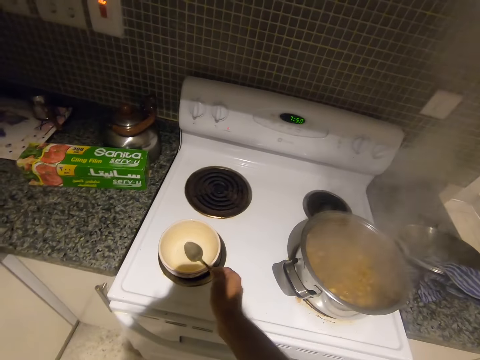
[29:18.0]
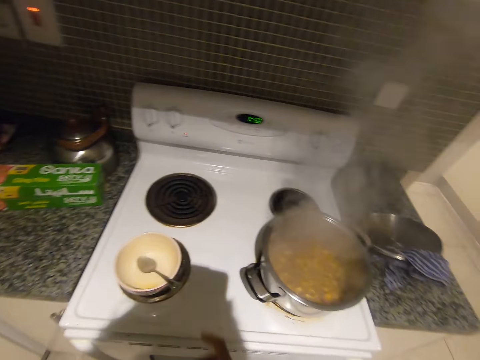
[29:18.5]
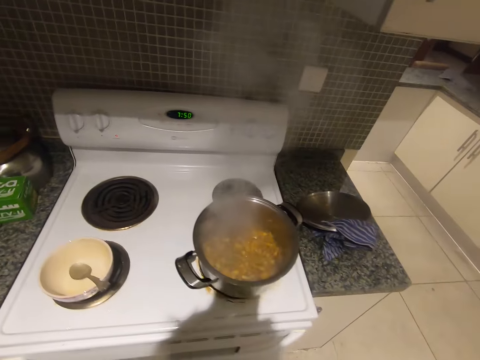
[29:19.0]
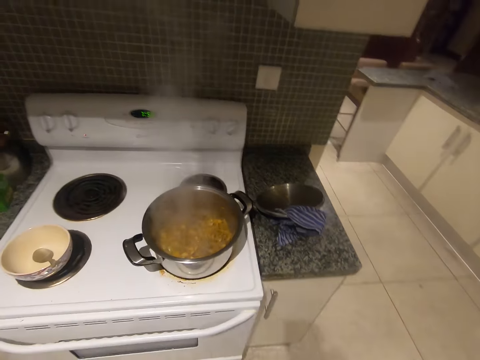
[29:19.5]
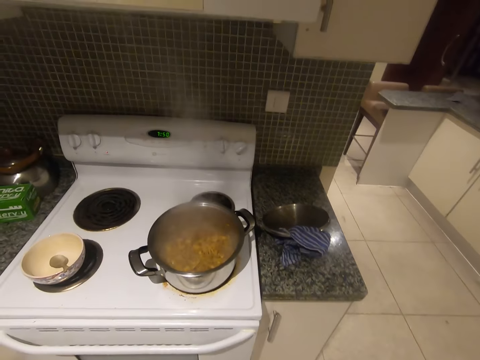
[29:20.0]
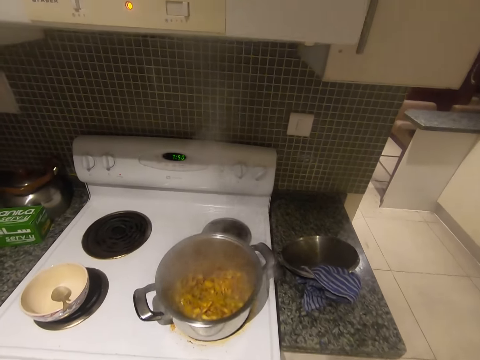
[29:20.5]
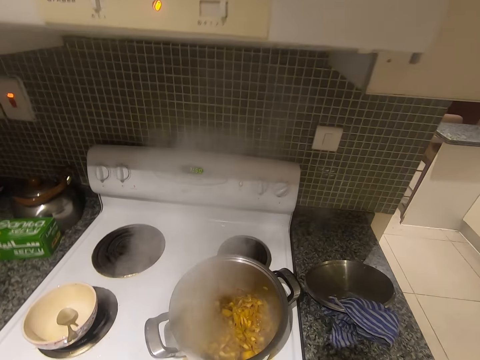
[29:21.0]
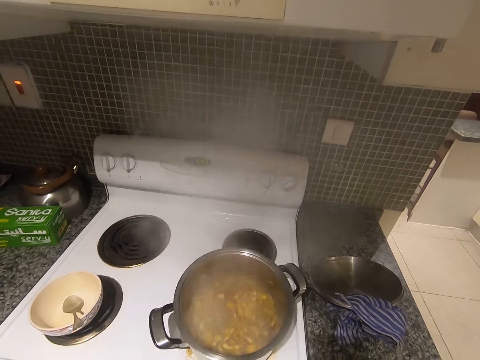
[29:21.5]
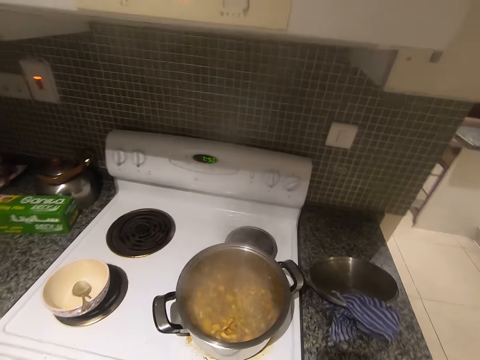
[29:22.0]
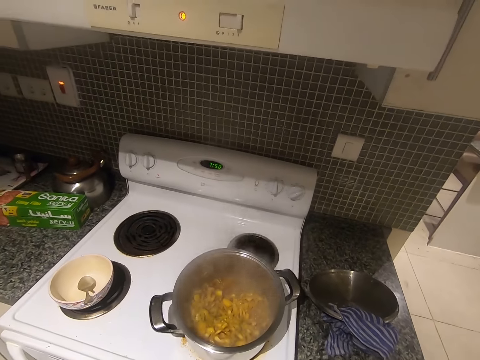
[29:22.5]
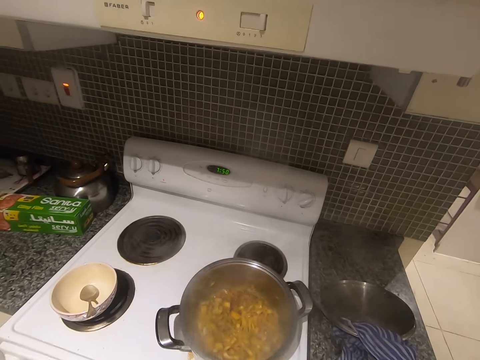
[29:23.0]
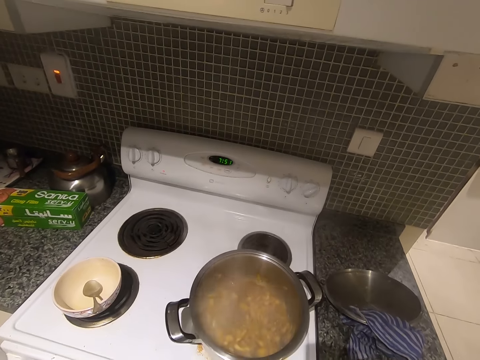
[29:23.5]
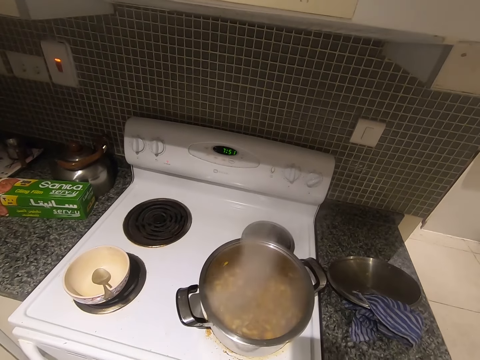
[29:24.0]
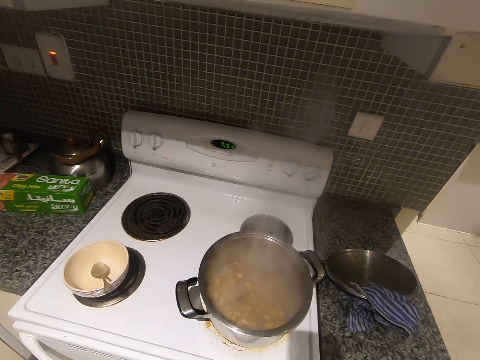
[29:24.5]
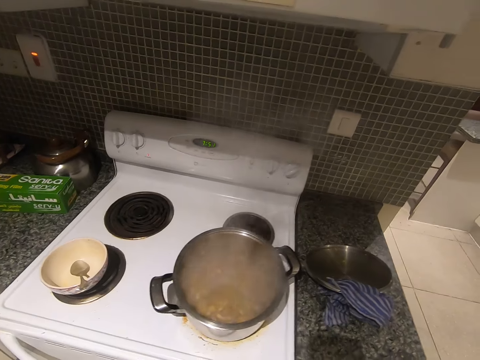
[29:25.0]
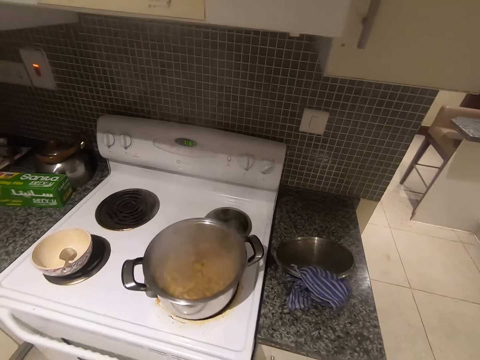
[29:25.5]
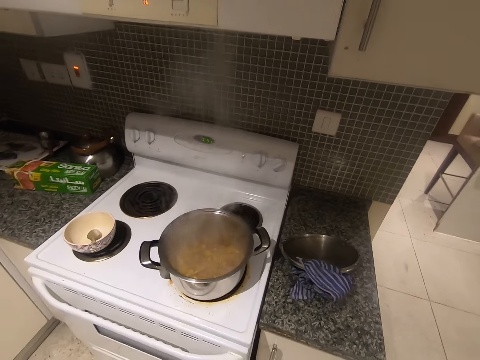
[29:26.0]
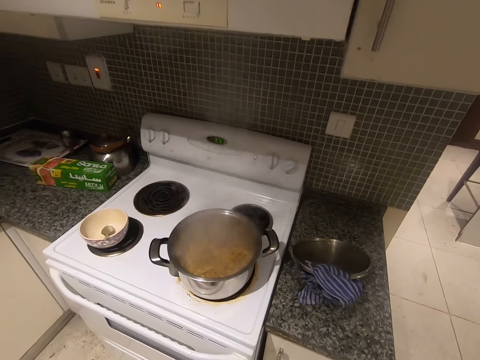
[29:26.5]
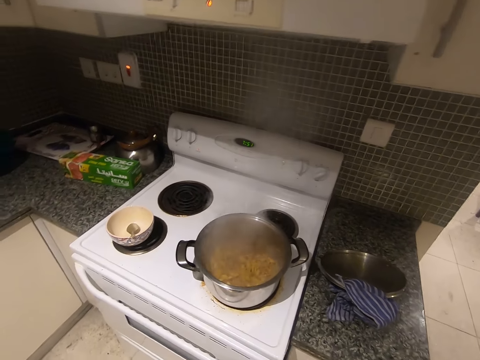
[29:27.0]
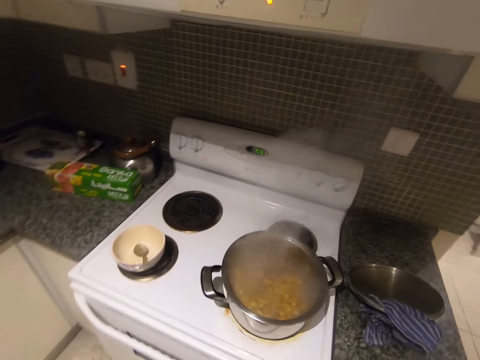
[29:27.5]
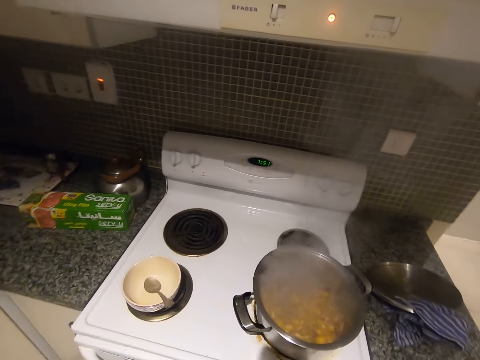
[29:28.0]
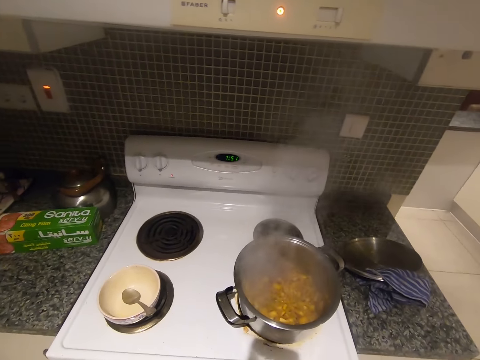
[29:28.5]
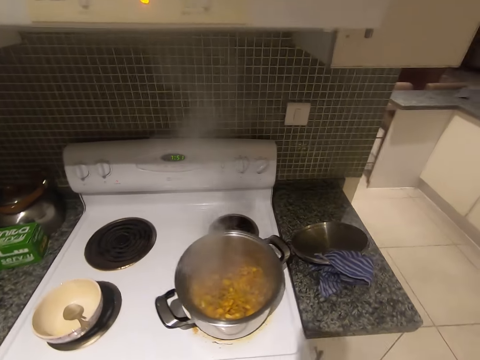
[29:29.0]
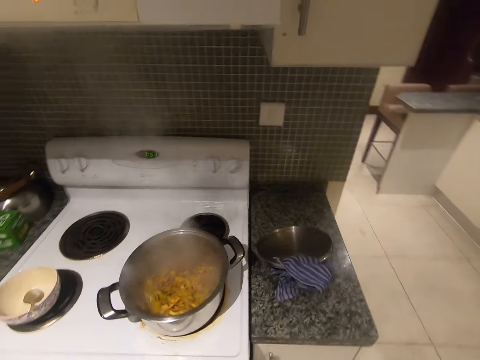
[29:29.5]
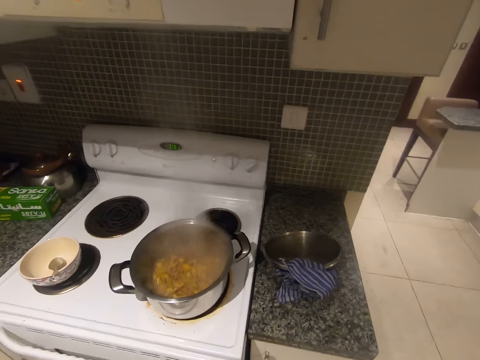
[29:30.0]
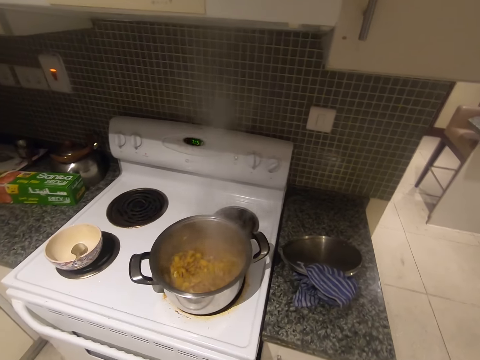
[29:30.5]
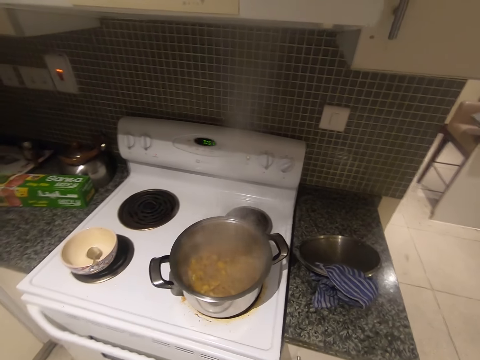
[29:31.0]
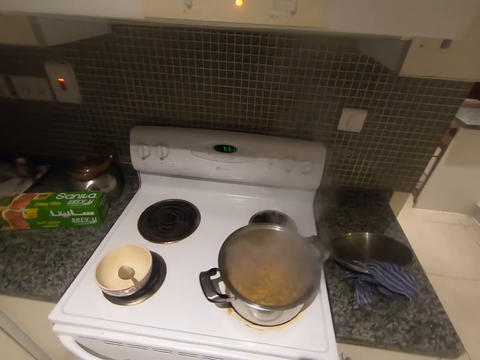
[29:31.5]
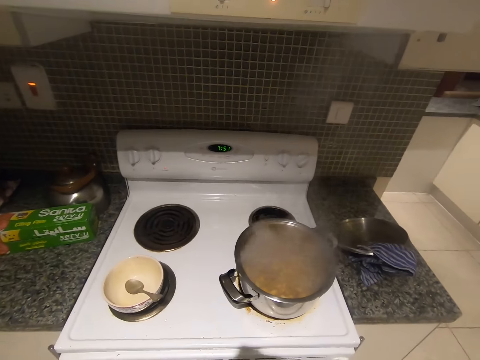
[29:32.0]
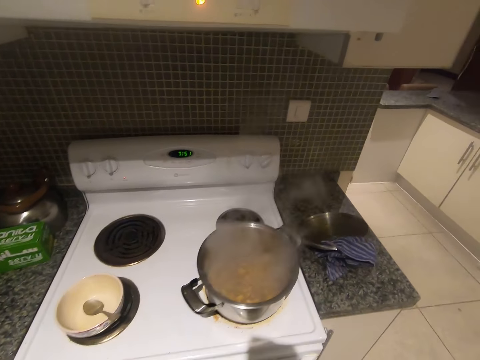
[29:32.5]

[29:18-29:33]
The camera wearer places the spoon in the plate with her right hand.

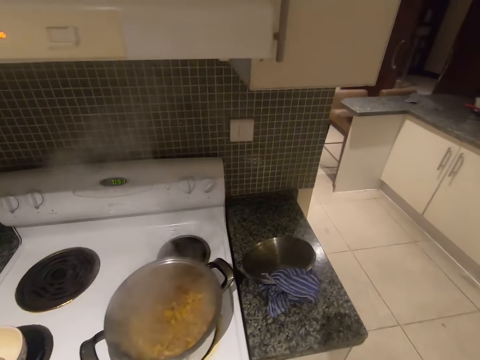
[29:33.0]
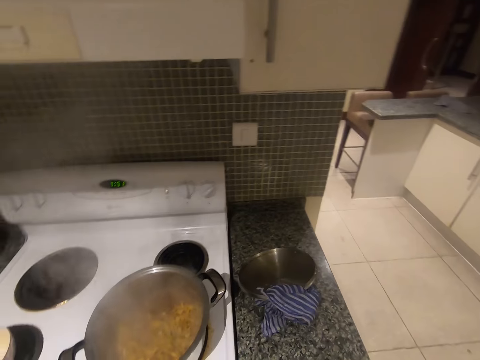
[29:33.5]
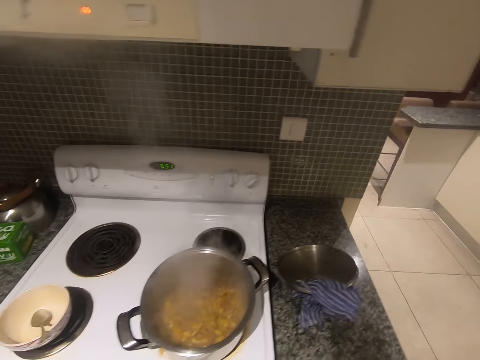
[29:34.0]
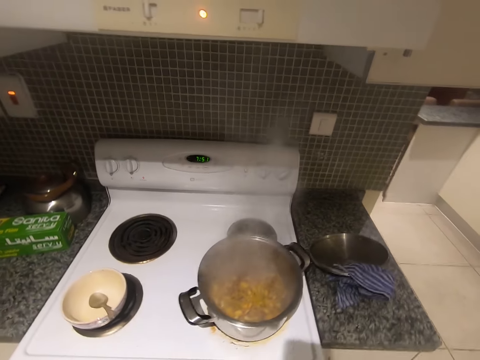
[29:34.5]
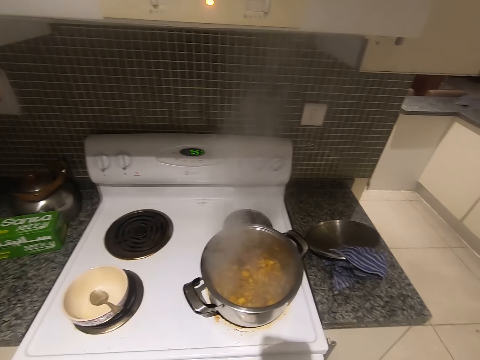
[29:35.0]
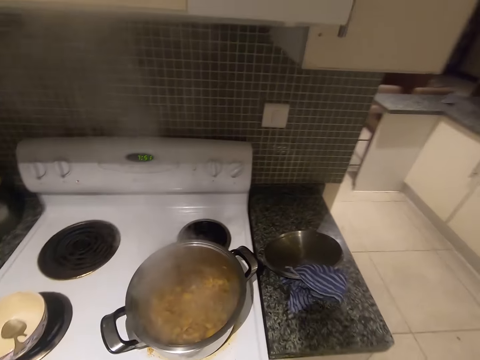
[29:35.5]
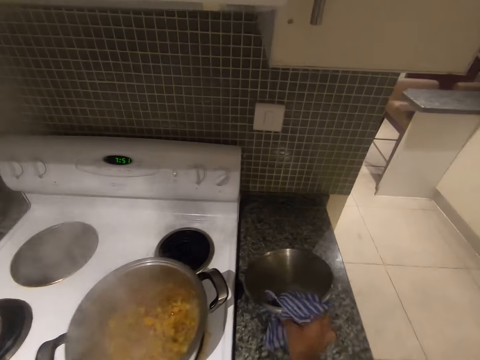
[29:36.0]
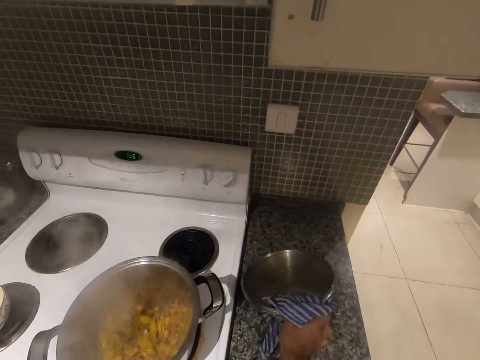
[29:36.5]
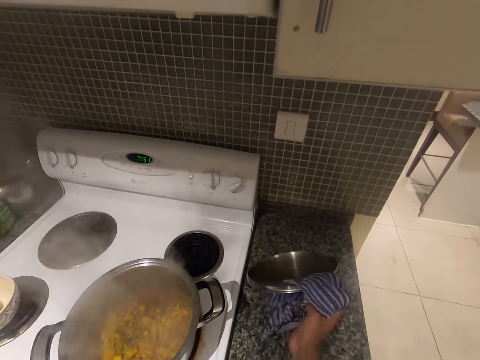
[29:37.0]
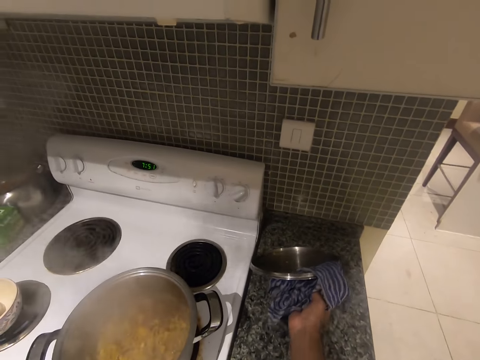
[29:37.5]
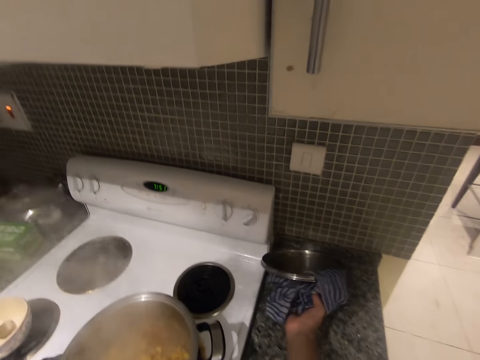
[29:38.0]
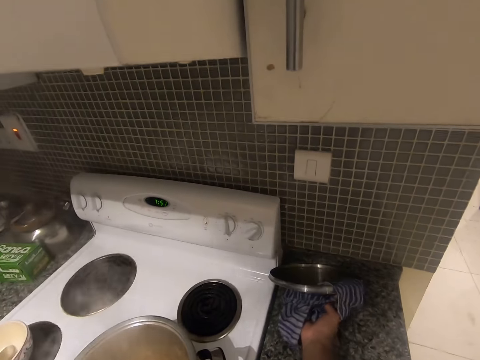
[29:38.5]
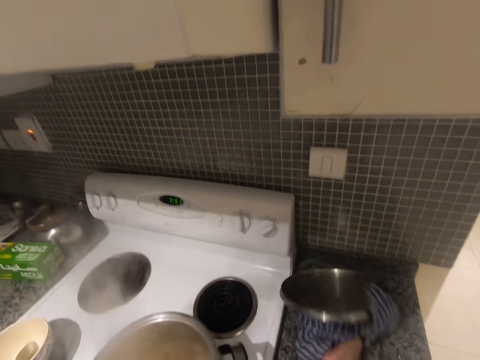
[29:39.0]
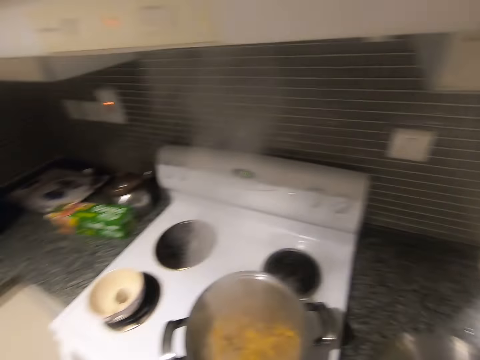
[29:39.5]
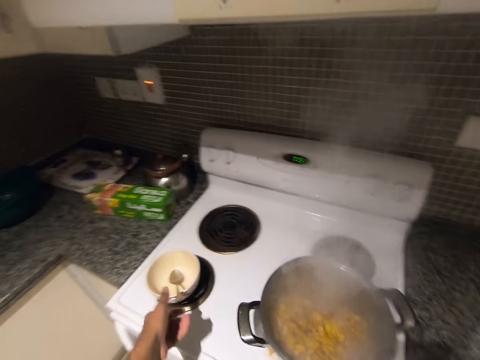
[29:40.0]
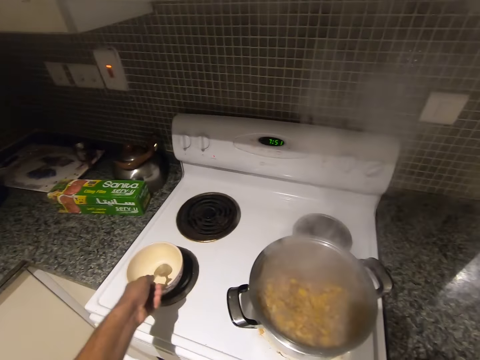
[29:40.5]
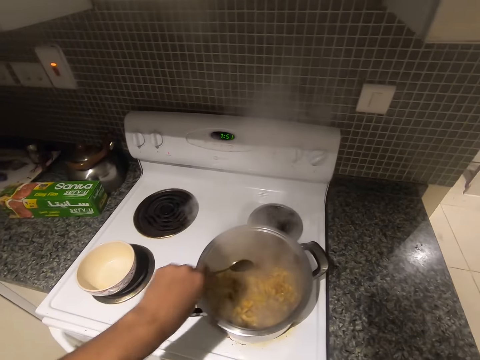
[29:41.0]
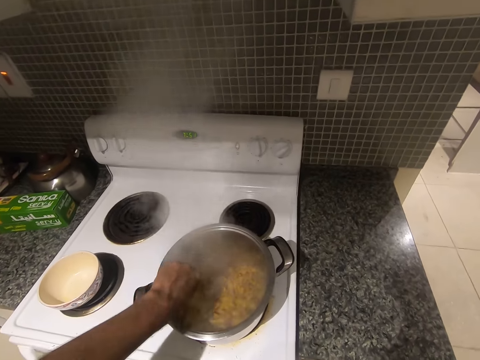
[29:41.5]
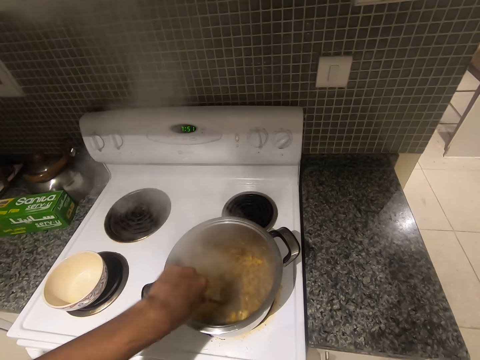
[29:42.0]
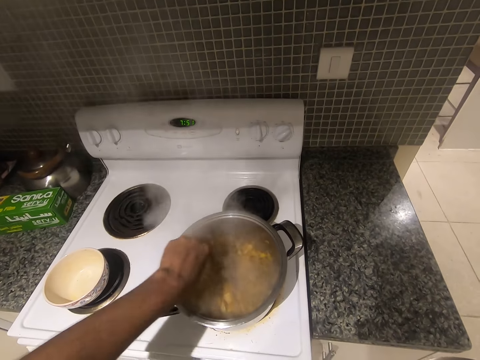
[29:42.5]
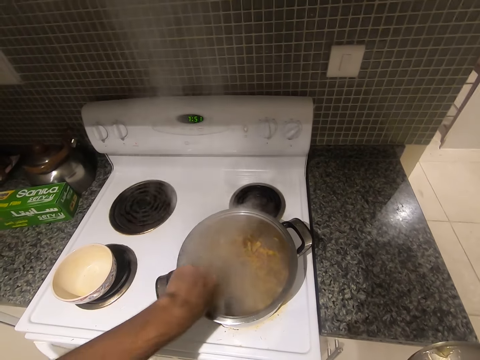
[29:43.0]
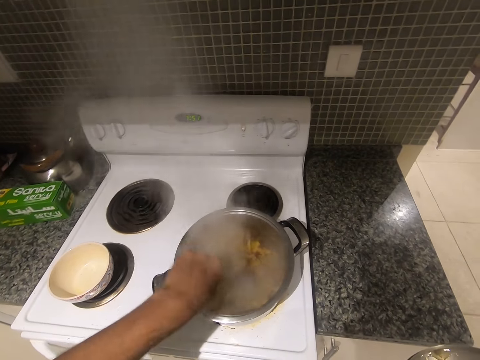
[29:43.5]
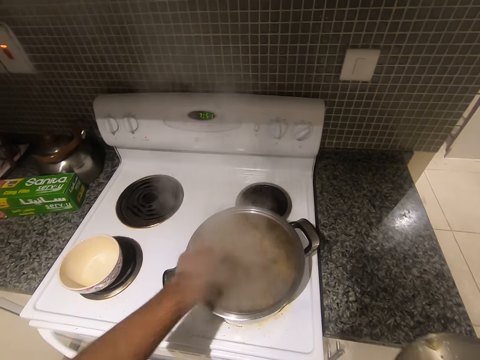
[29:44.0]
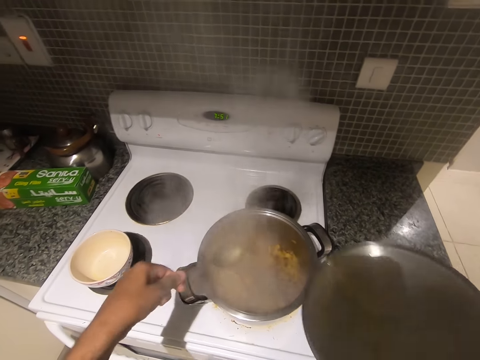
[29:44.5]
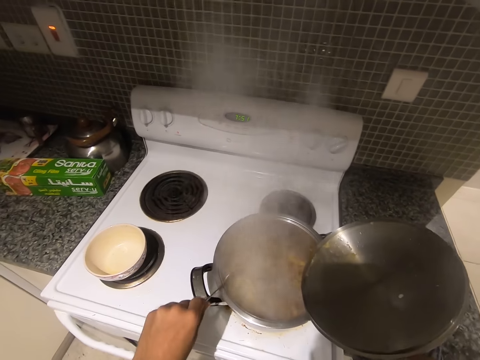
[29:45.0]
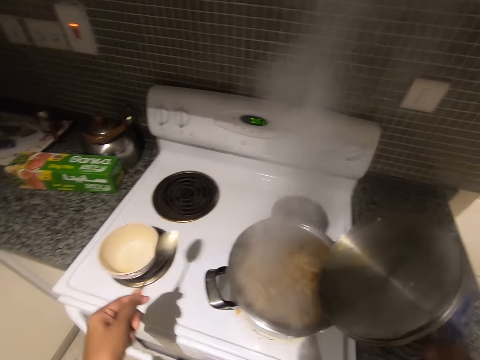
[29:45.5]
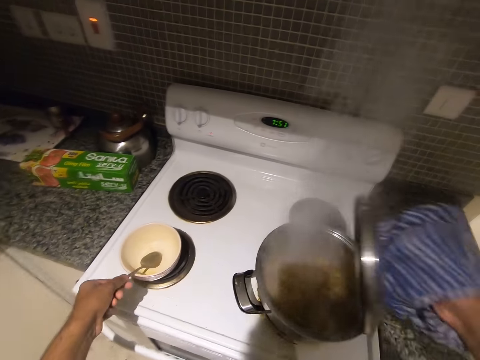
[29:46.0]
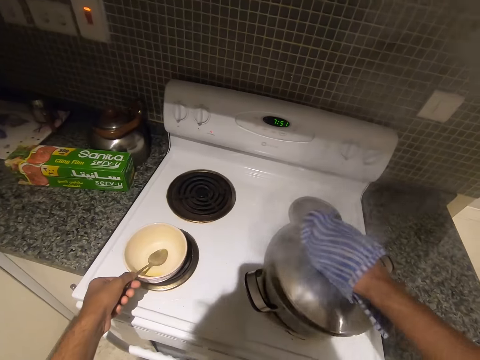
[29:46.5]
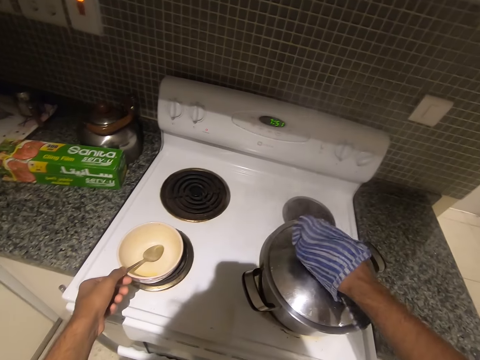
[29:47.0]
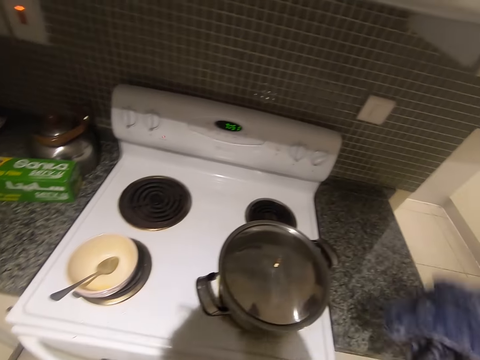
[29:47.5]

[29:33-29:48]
The camera wearer places her right hand on the cloth on the kitchen counter top. She carries the lid of the pot with the cloth in her right hand. She picks up the spoon with her left hand and stirs the food with her left hand. She taps the spoon on the edge of the pot with her left hand. She places the spoon in the plate. She covers the pot with the lid in her right hand.
